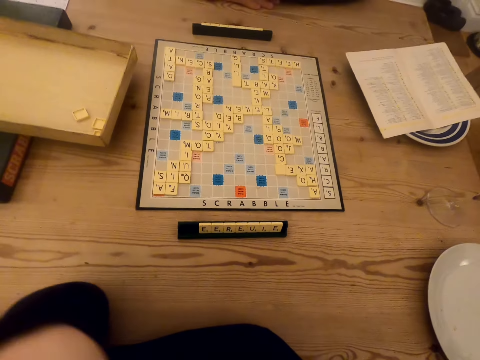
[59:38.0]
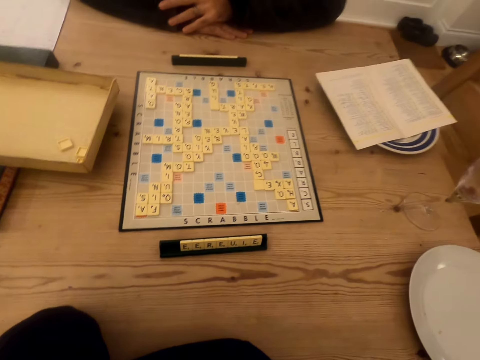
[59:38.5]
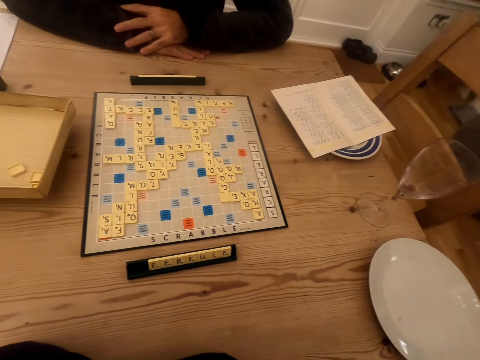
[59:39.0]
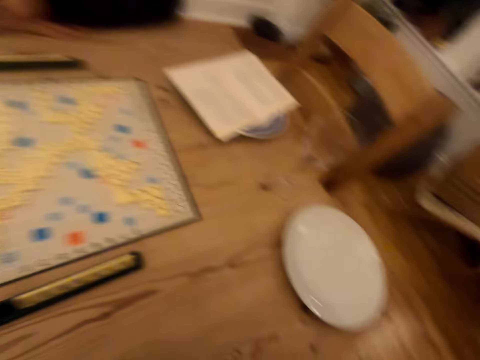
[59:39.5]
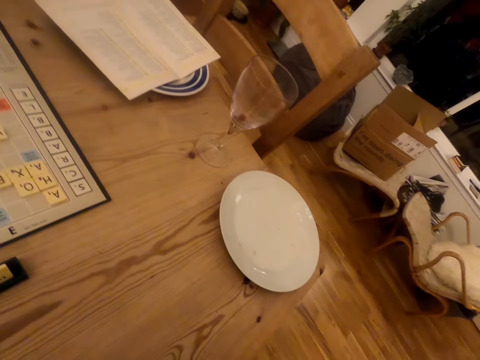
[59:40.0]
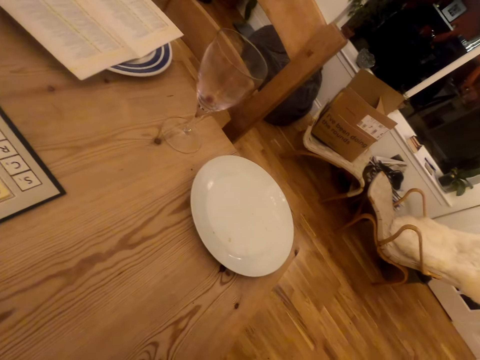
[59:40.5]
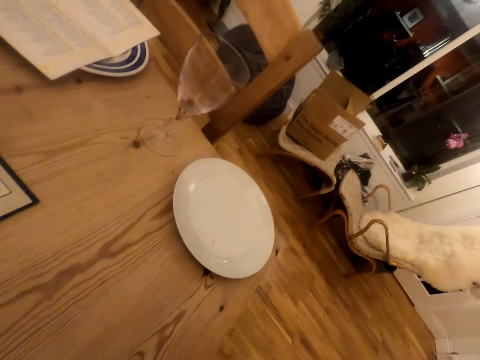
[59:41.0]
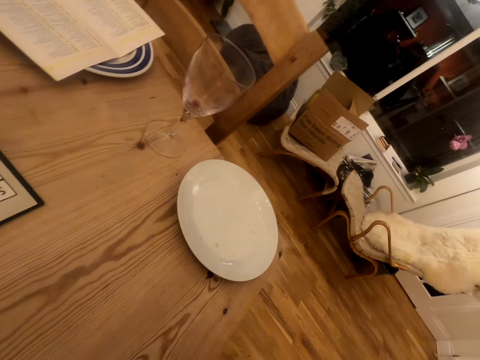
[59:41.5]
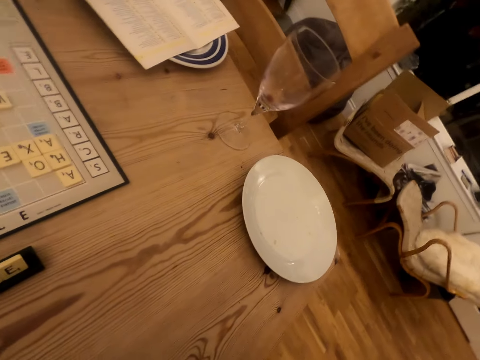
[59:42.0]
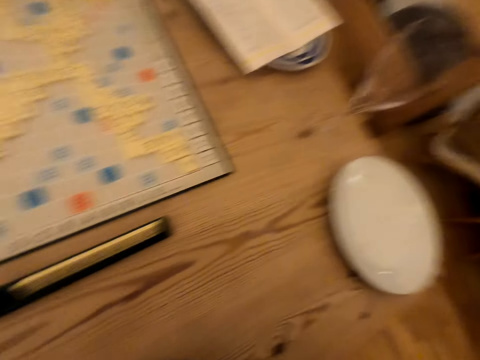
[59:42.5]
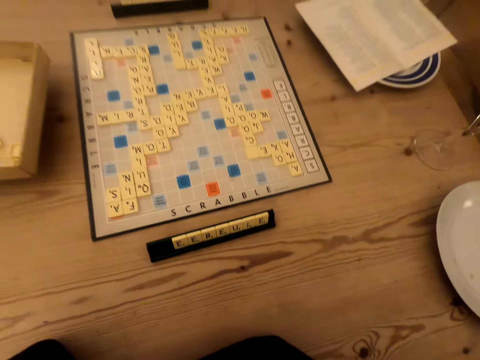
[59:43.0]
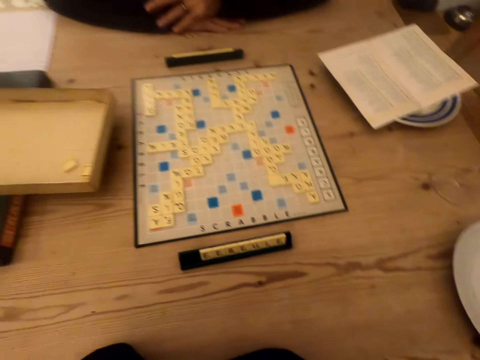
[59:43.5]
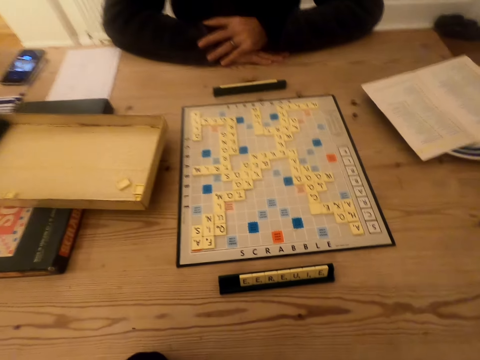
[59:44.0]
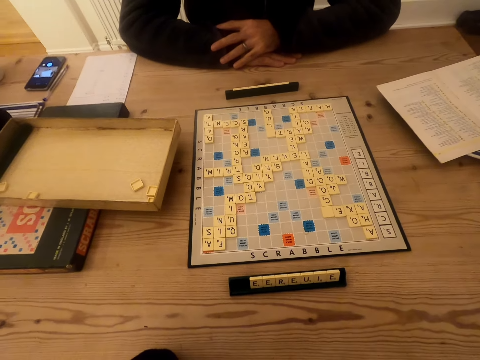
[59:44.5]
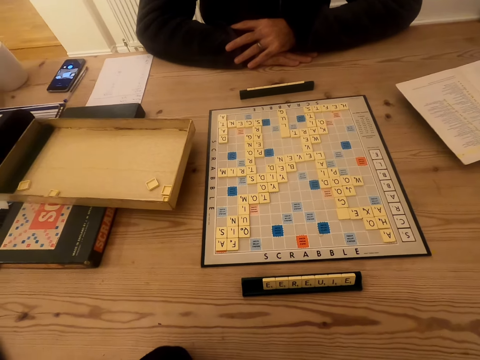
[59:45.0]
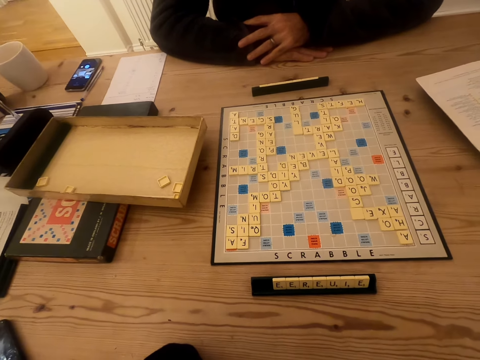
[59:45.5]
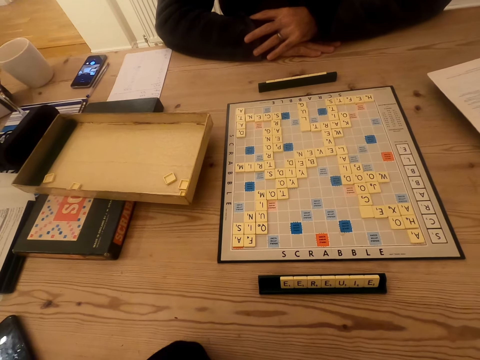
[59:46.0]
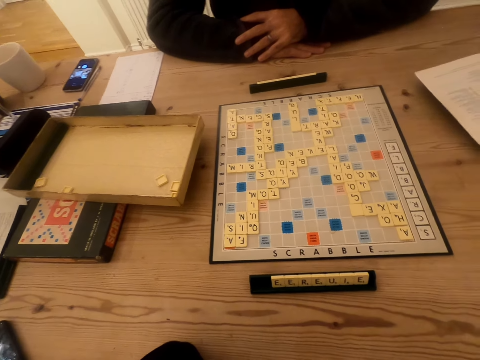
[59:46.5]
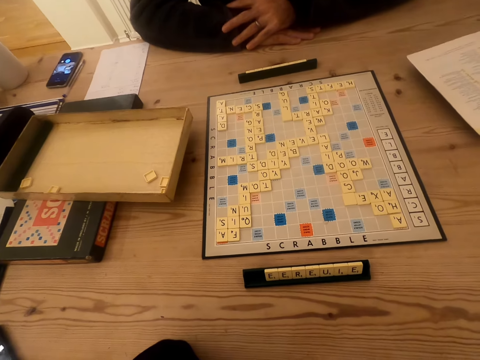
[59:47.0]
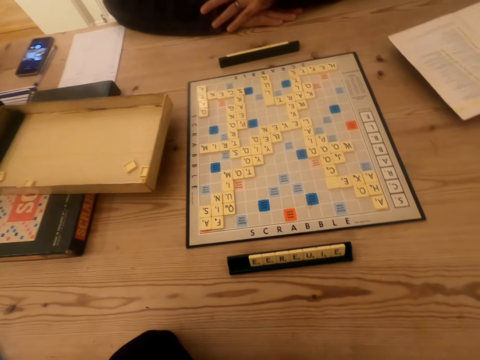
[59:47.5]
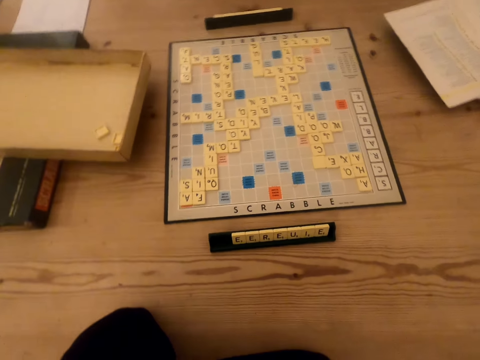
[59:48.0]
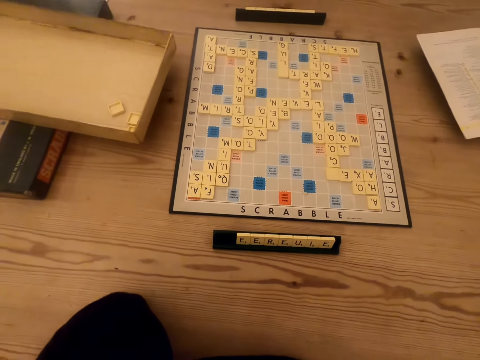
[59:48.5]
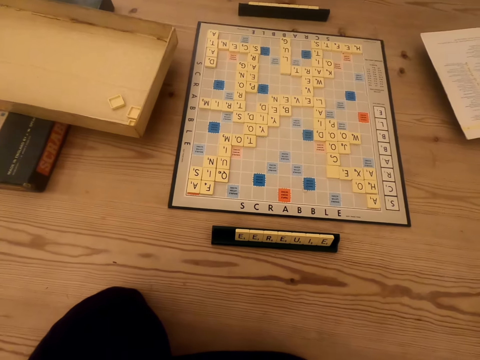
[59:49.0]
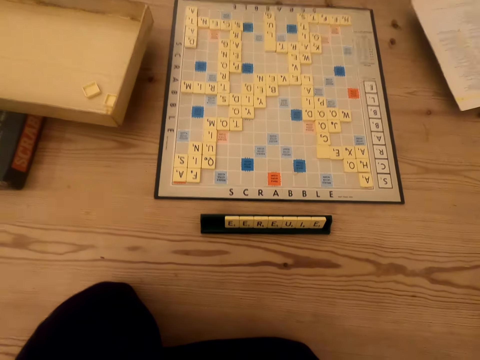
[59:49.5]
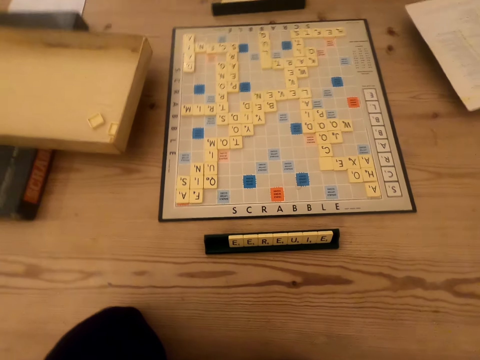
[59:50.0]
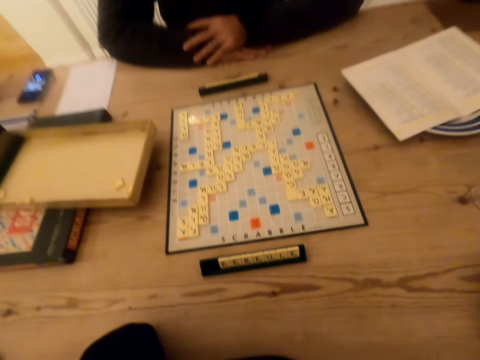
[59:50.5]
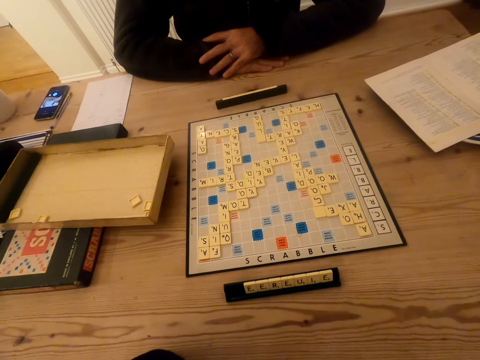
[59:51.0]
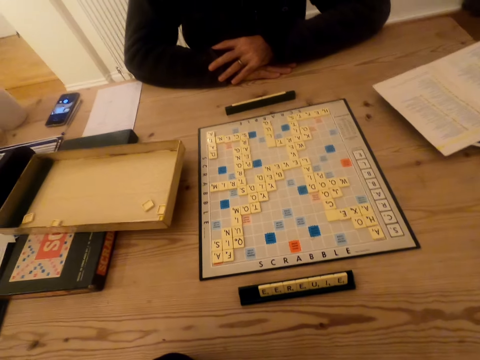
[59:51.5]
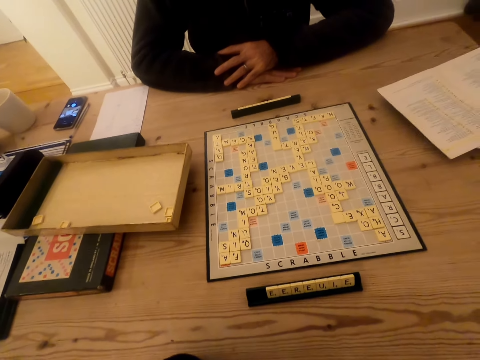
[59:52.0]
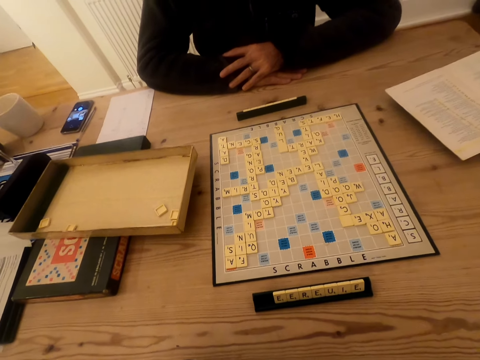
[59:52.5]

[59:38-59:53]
The camera wearer looks around. They look at the scrabble board.

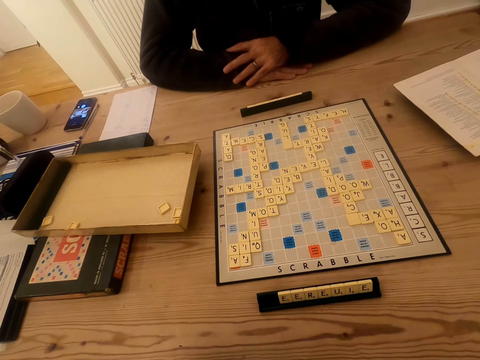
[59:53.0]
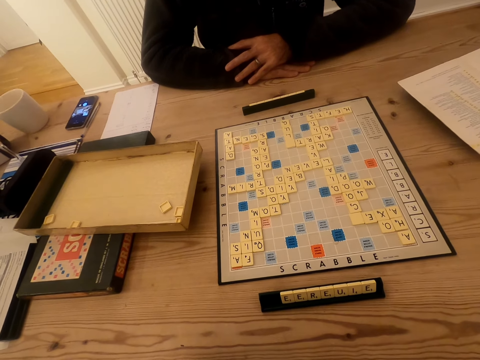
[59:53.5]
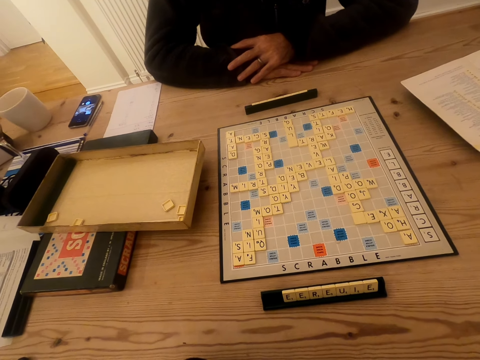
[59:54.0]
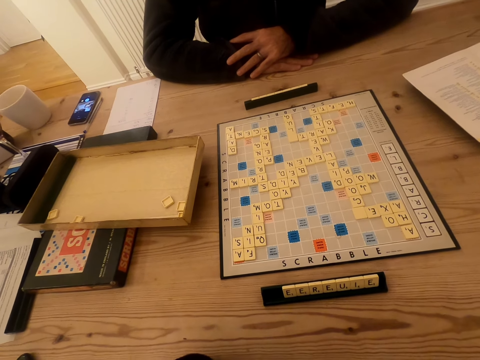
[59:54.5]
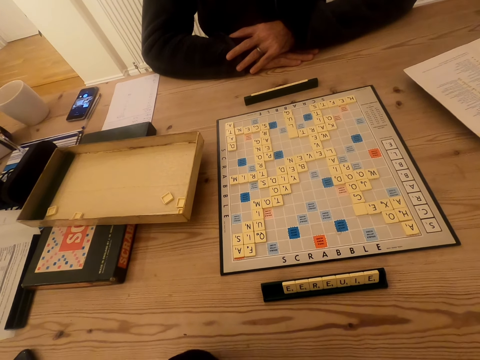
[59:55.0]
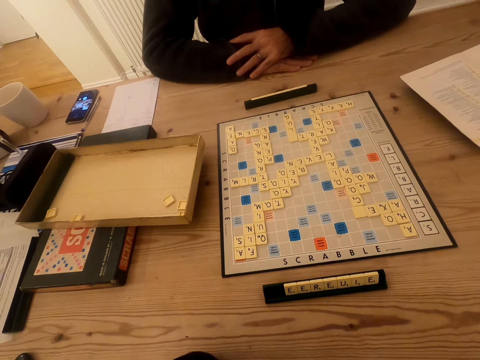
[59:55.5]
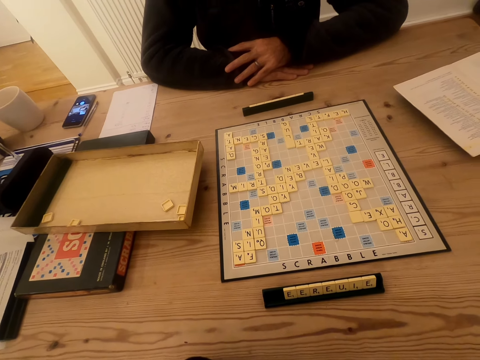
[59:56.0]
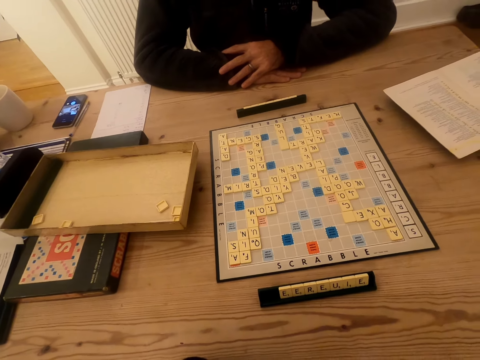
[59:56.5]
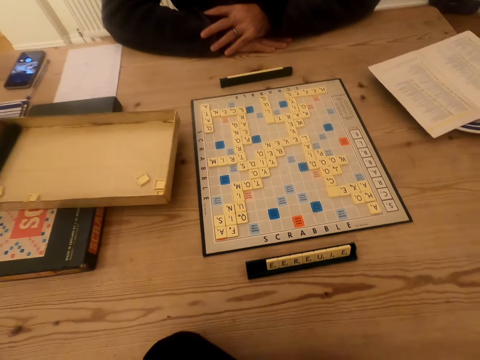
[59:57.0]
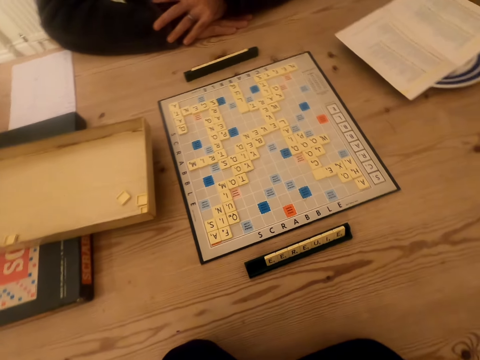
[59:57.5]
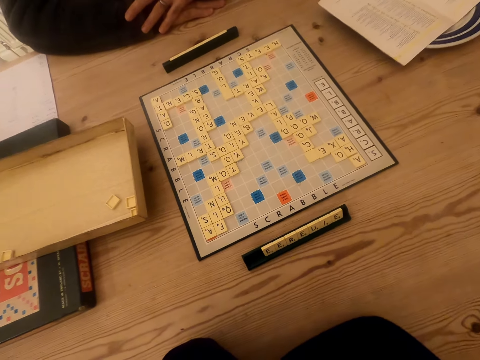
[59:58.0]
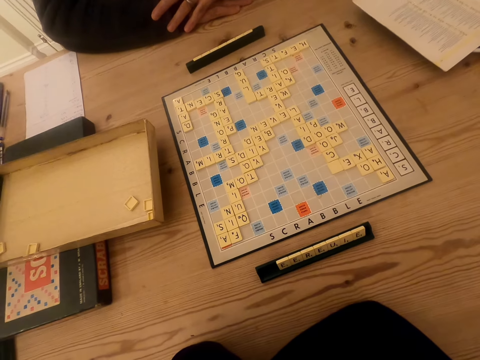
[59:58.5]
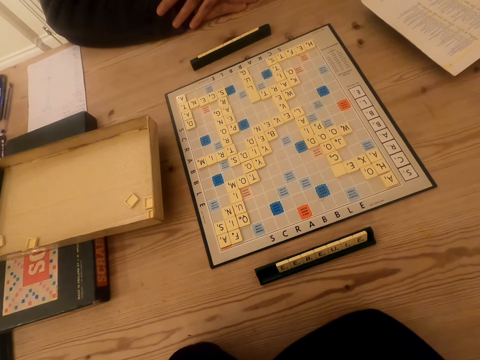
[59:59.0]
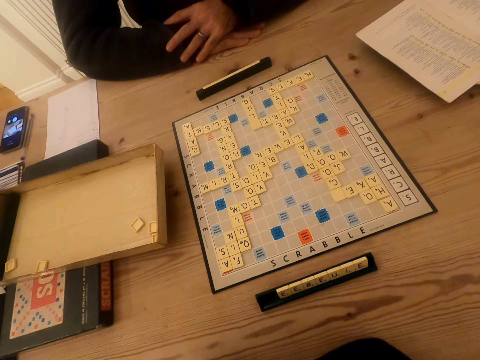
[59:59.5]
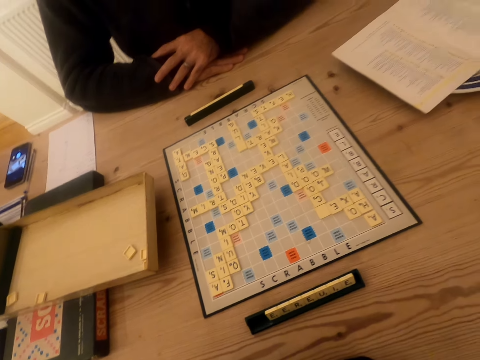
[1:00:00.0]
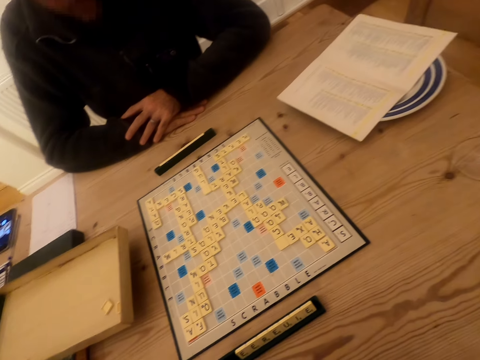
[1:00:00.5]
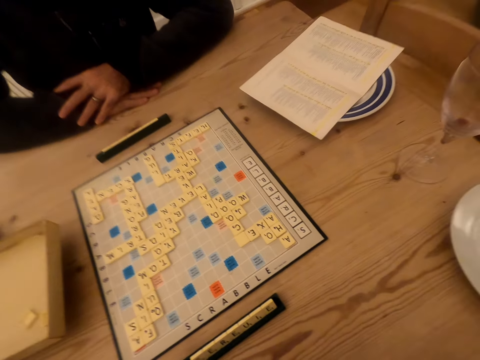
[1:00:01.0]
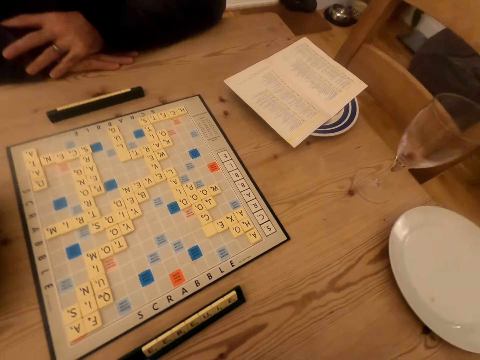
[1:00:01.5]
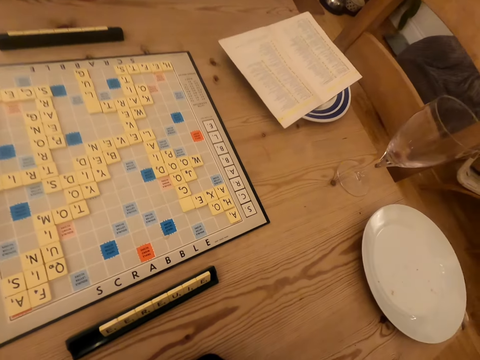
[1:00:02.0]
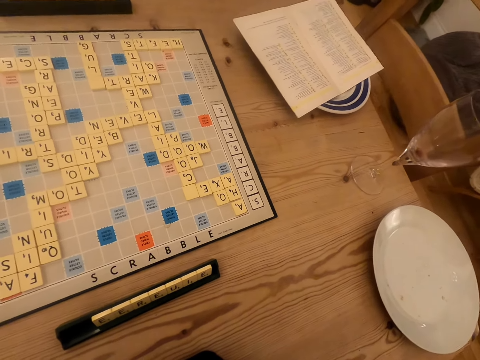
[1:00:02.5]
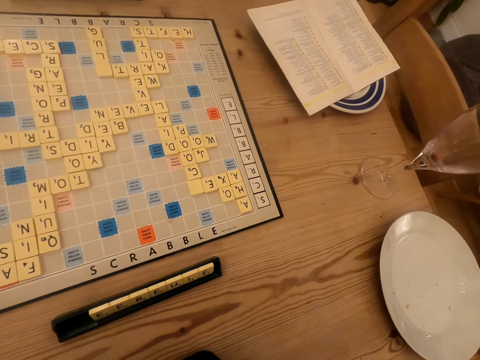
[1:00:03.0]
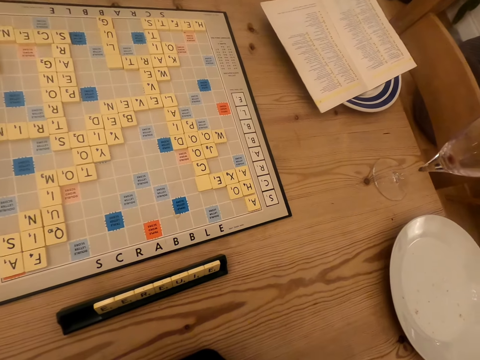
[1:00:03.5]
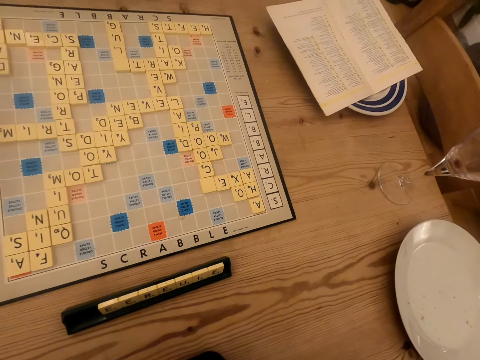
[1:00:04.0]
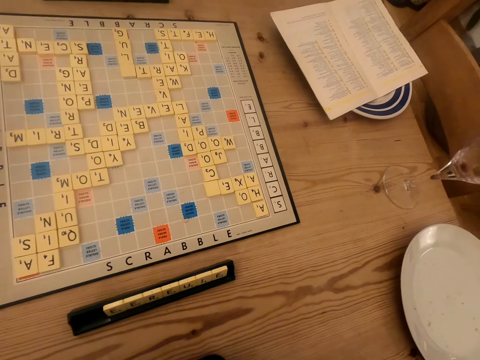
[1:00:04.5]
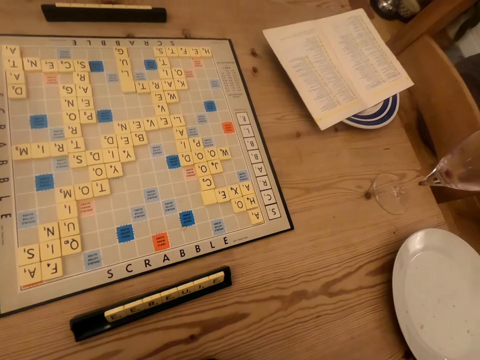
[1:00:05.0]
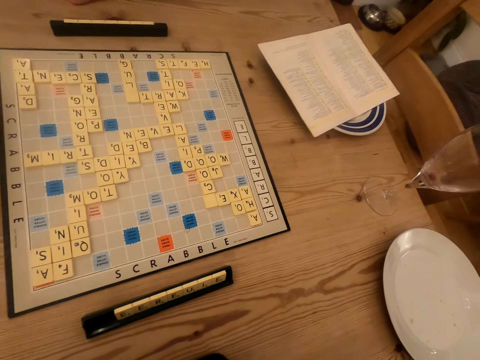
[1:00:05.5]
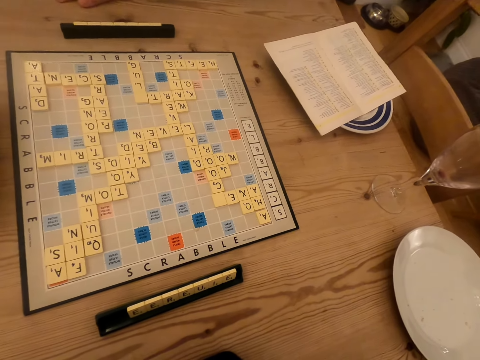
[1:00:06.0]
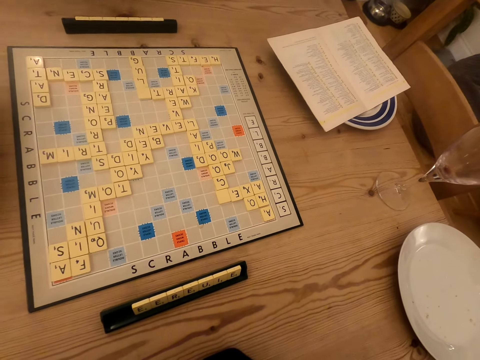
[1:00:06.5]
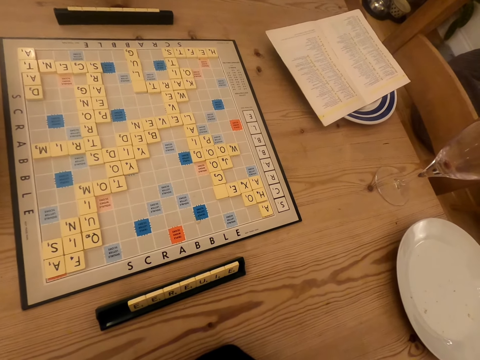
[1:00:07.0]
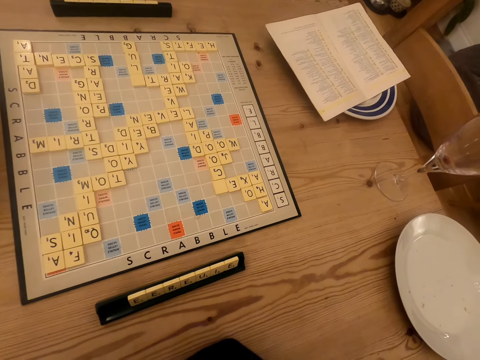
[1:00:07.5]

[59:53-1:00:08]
The camera wearer looks around. They look at the scrabble board.
